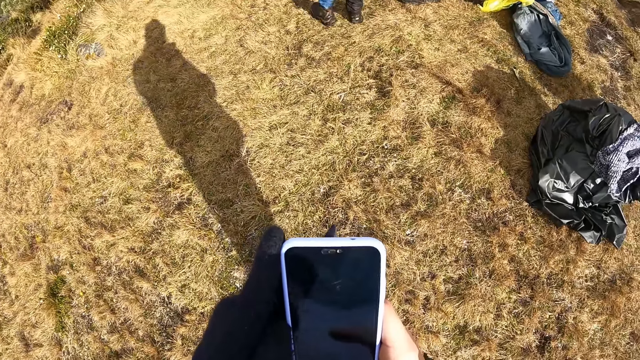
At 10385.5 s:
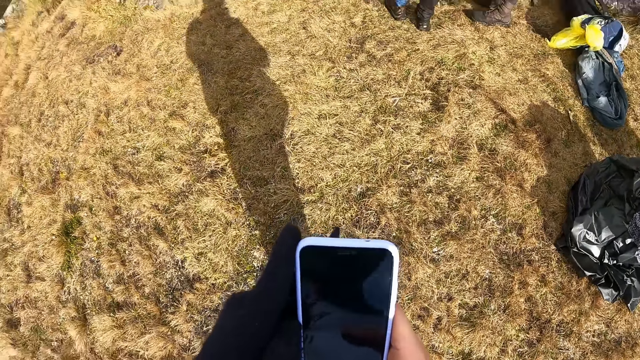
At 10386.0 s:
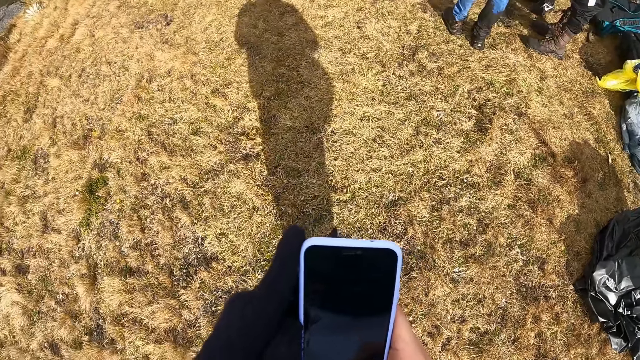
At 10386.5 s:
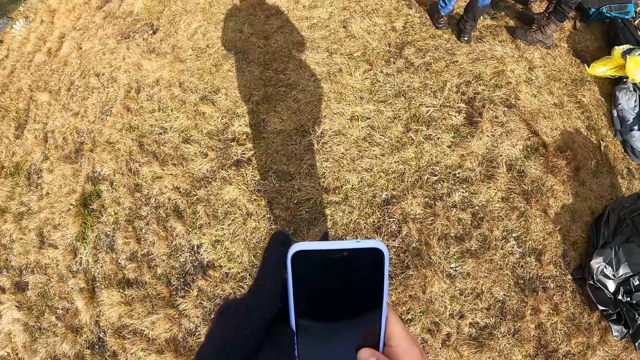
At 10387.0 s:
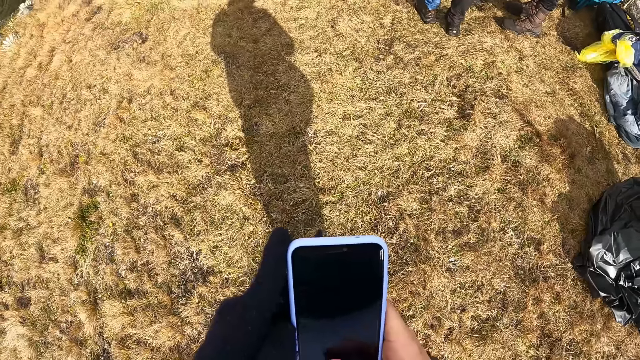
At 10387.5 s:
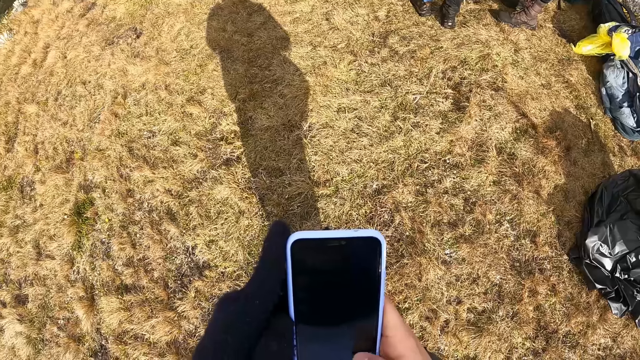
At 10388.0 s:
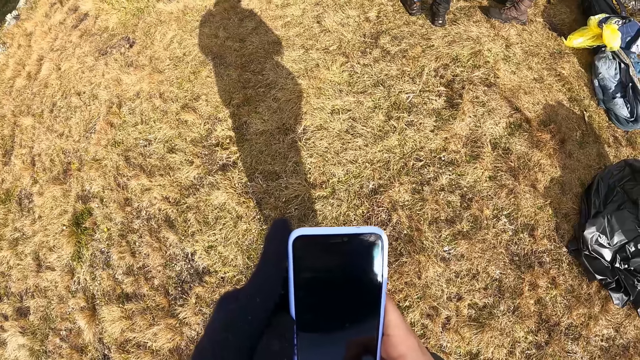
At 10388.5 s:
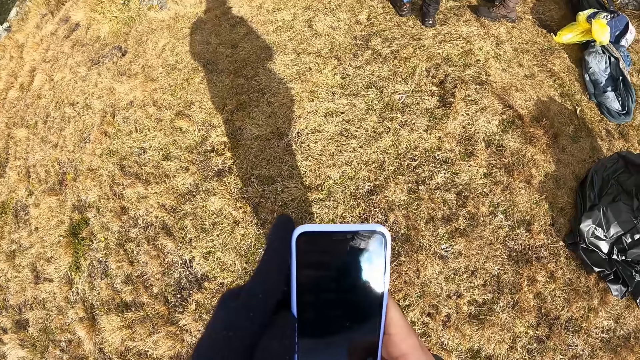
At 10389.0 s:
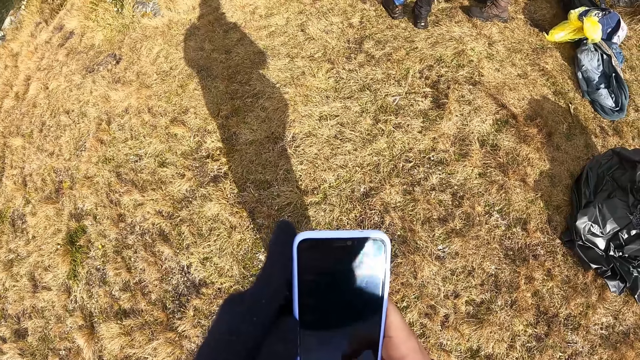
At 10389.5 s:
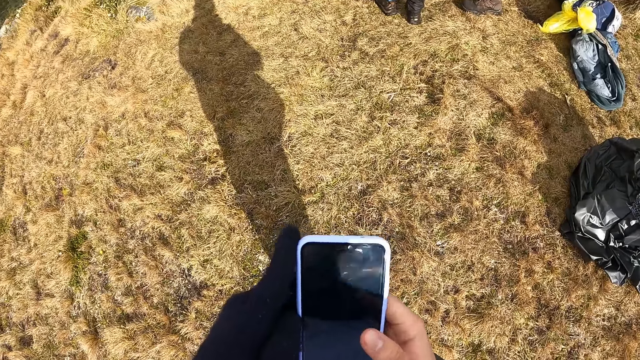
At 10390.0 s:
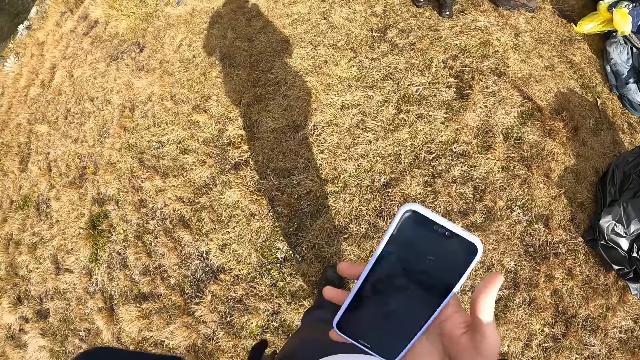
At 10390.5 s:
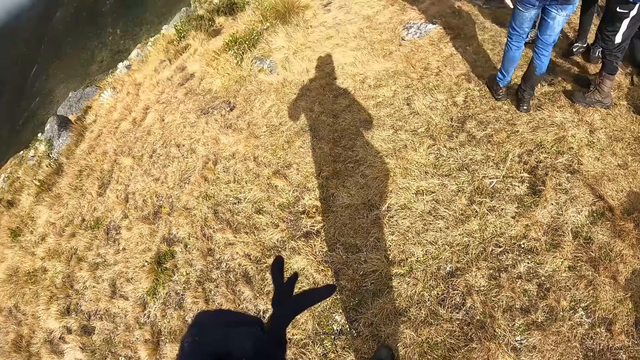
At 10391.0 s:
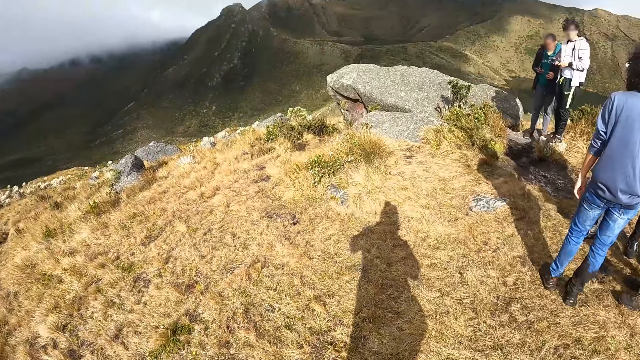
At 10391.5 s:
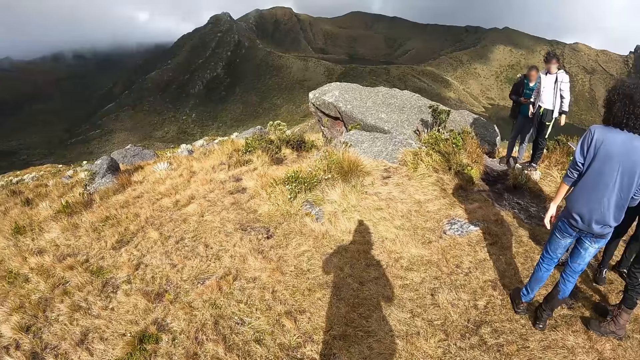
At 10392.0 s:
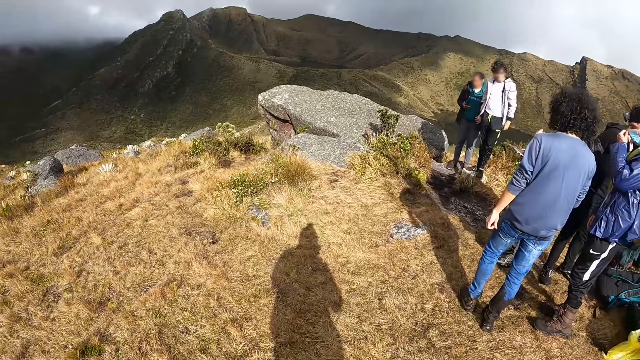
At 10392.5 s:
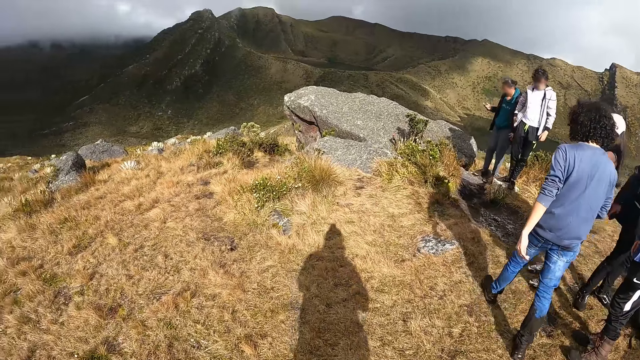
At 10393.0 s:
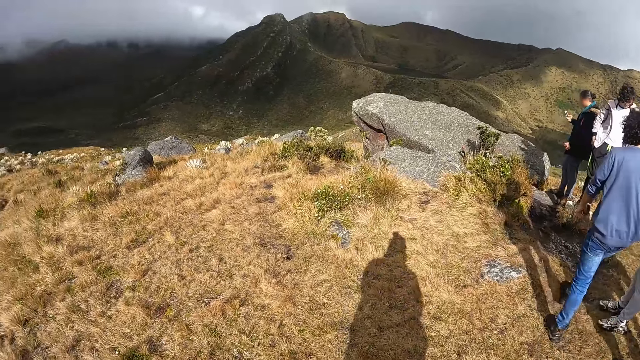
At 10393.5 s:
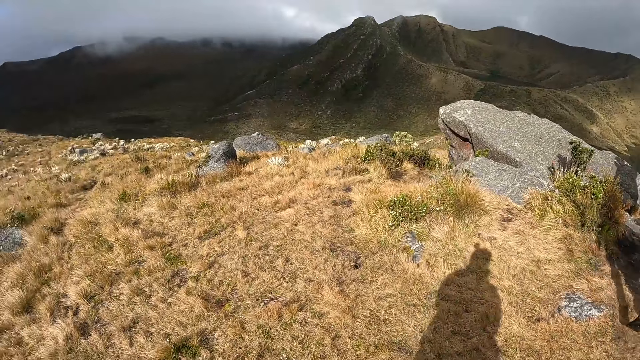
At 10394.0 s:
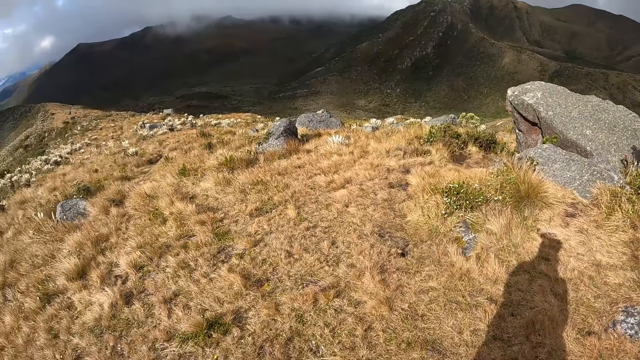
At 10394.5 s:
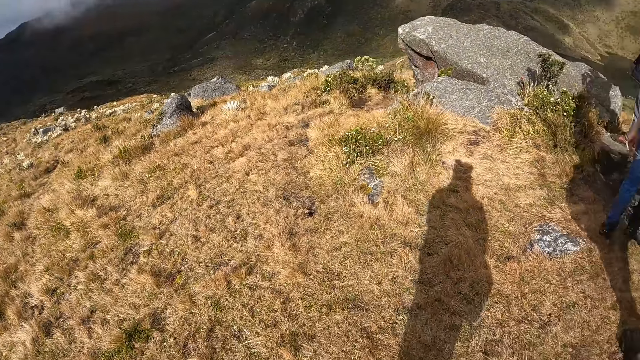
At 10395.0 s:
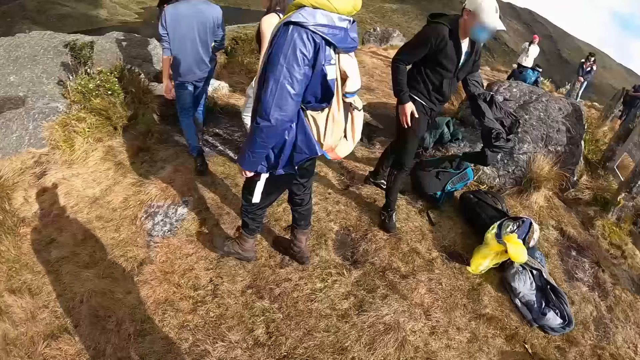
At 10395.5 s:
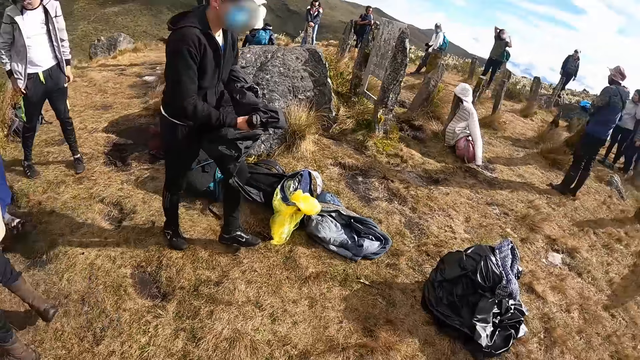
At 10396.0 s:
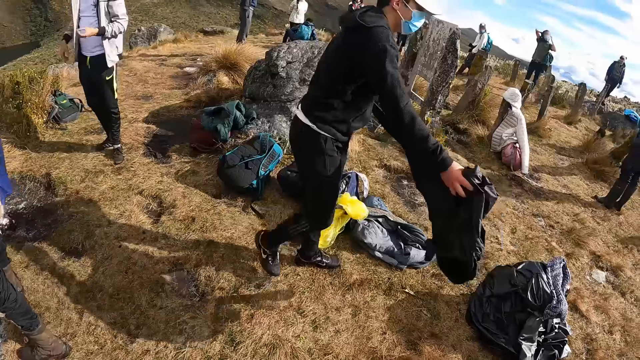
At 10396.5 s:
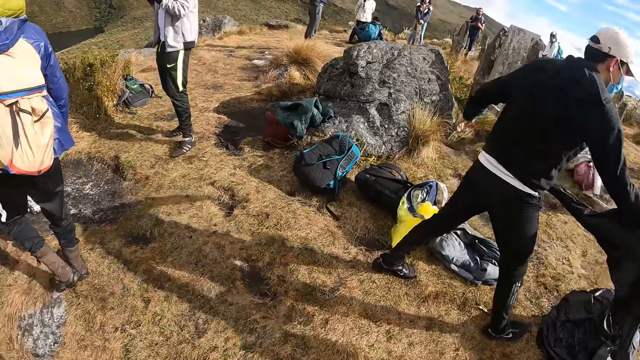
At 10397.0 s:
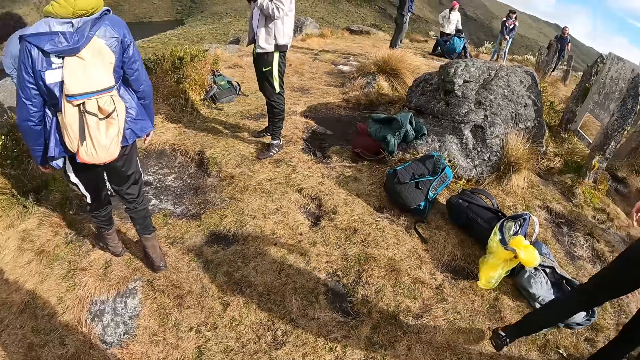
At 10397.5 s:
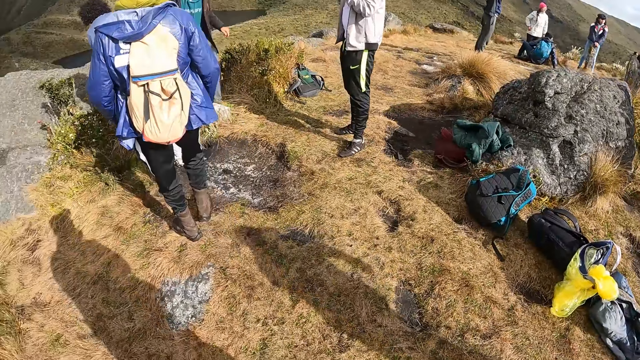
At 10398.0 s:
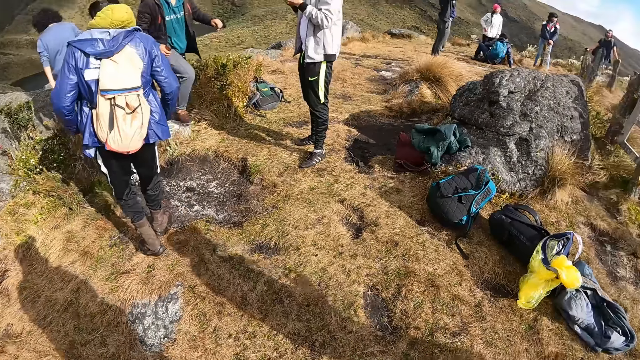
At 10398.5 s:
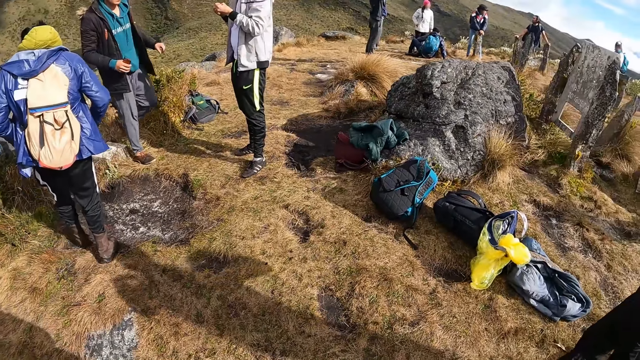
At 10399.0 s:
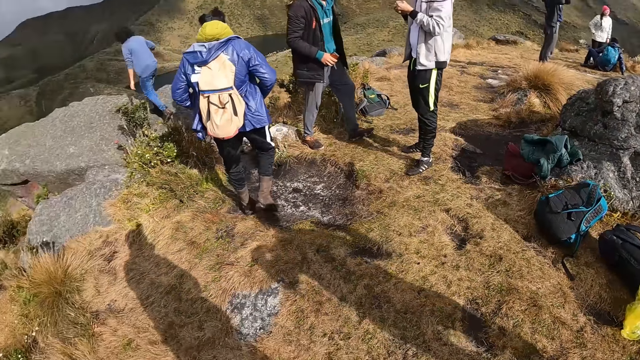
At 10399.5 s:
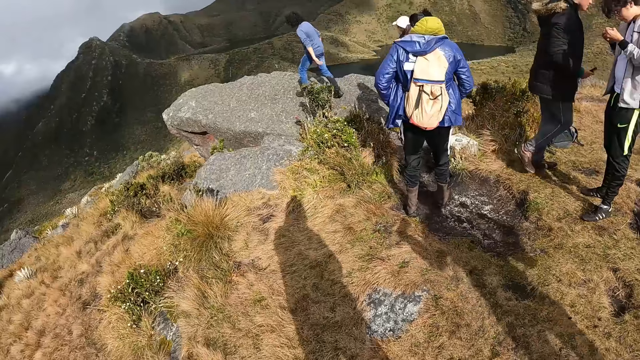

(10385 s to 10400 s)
The camera wearer looks at the phone. He puts his phone in the bag. He turns around the hill, looks around the mountain, walks on the hill and turns around the hill.

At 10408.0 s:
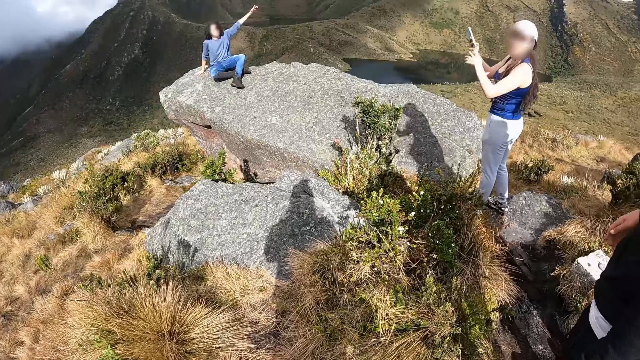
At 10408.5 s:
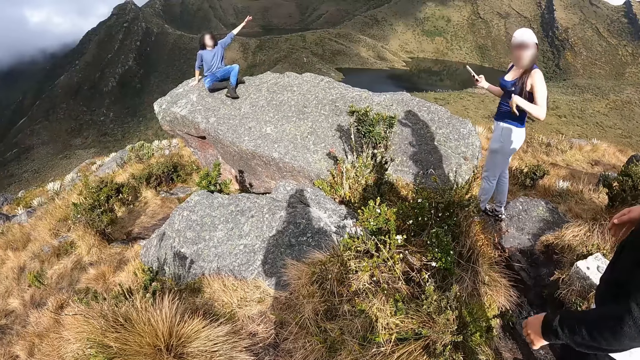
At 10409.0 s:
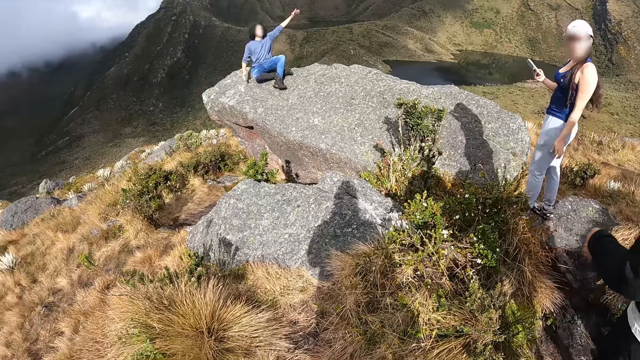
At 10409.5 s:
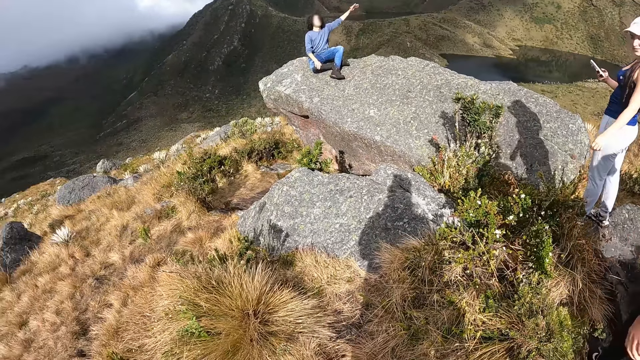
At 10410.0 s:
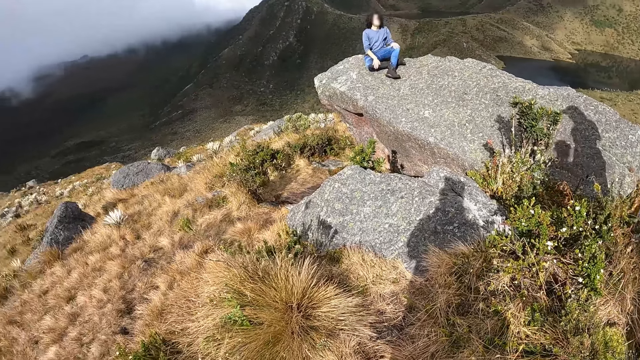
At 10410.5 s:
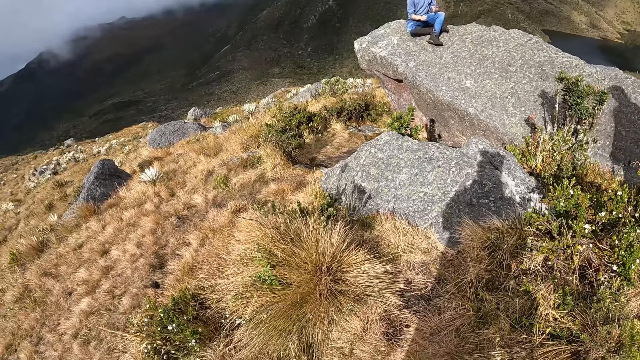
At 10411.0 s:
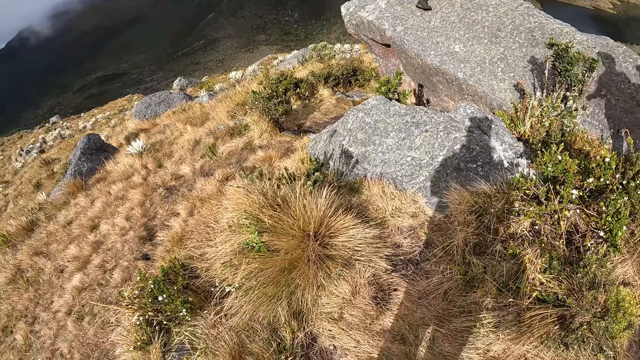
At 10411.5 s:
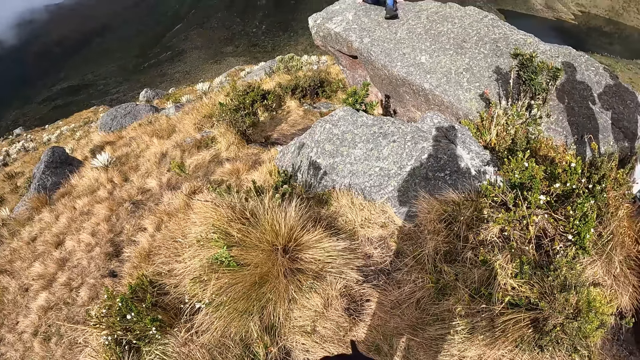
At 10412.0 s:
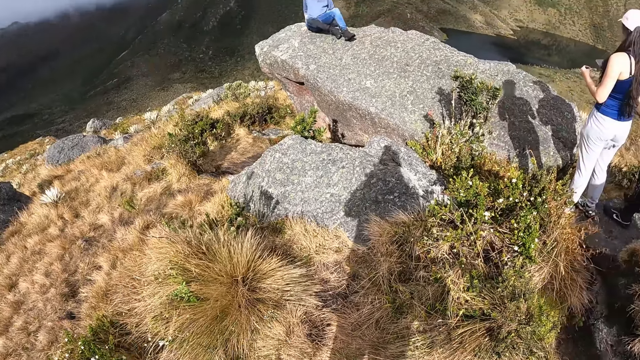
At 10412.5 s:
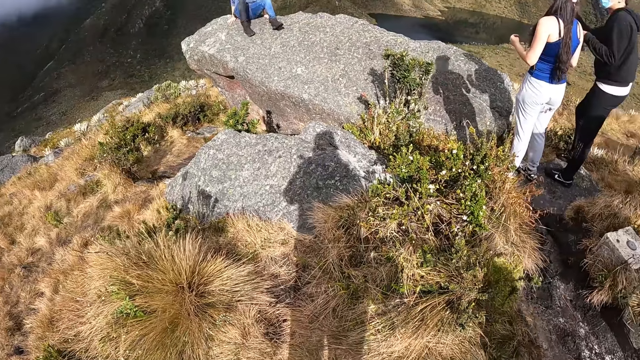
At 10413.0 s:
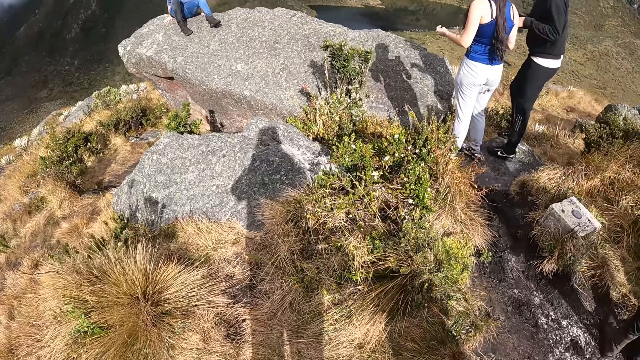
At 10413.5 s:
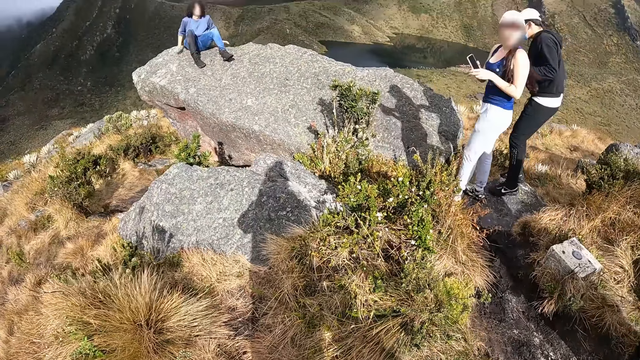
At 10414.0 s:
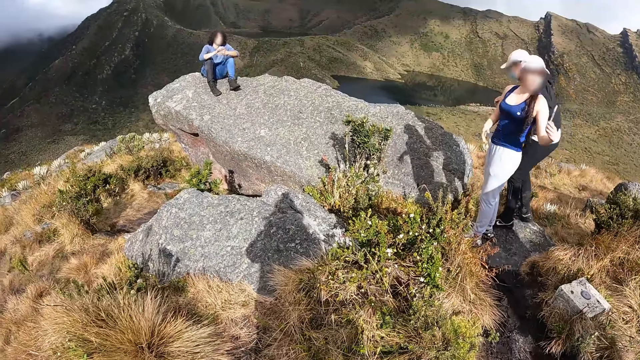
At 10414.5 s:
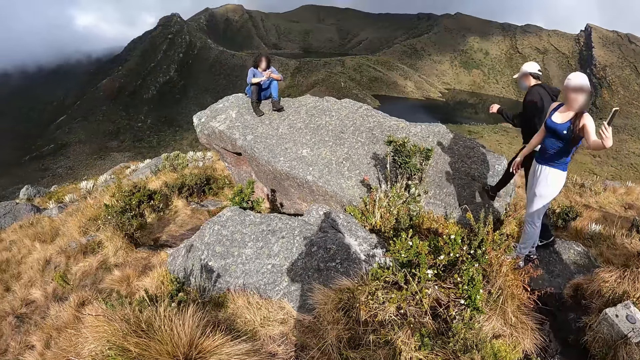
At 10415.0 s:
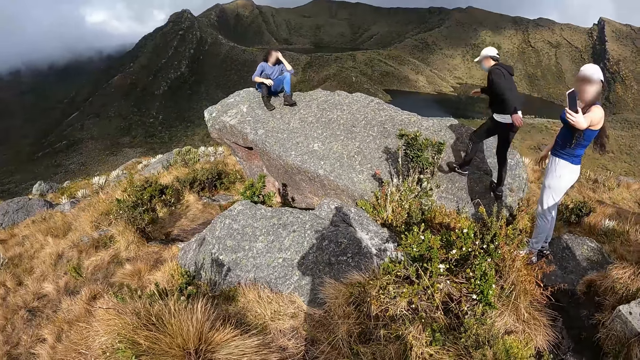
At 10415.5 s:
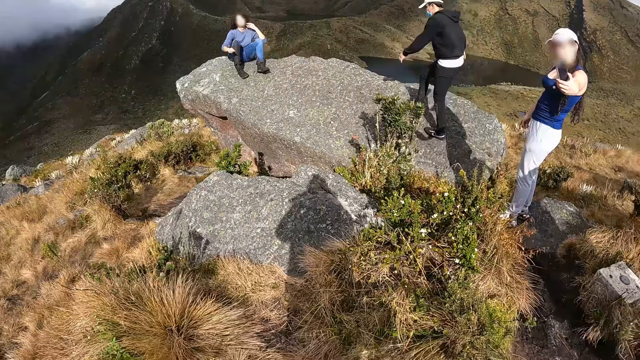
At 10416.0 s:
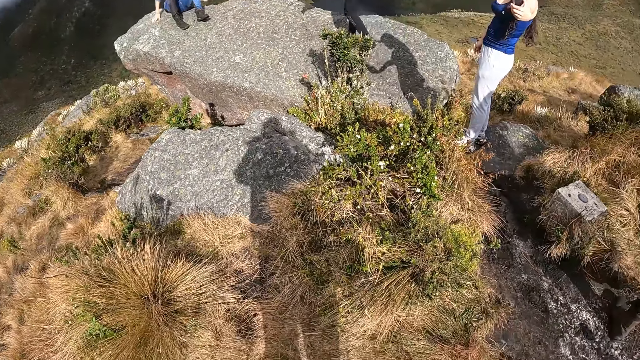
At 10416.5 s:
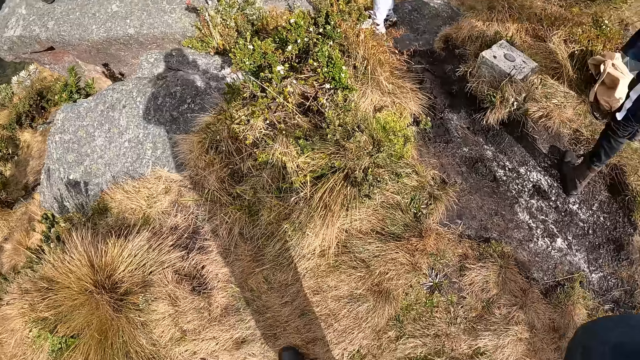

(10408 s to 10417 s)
The camera wearer looks around the hill. They walk on the hill.
